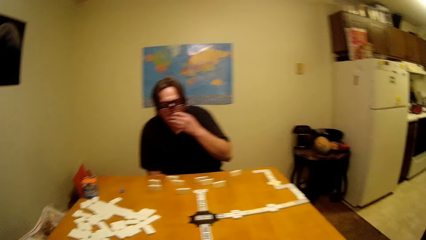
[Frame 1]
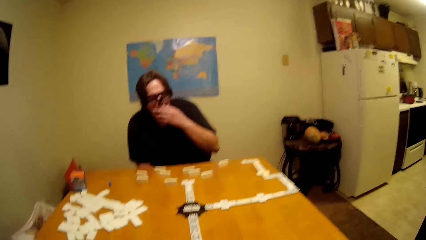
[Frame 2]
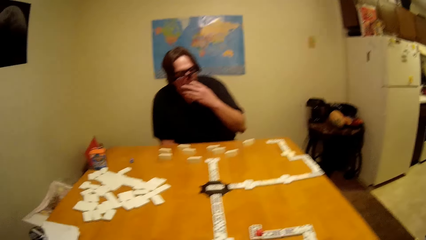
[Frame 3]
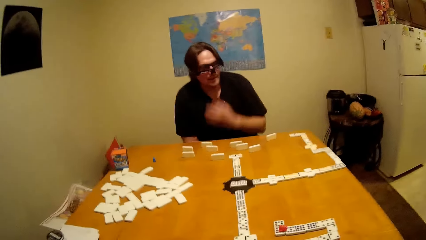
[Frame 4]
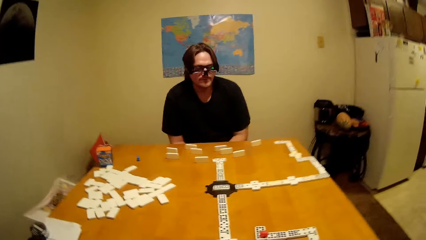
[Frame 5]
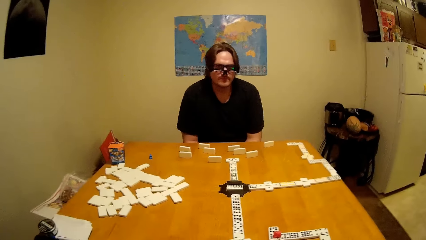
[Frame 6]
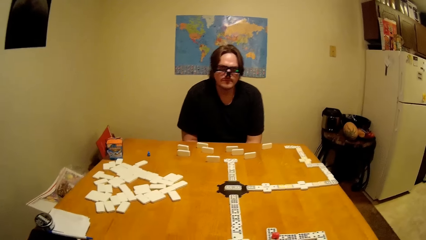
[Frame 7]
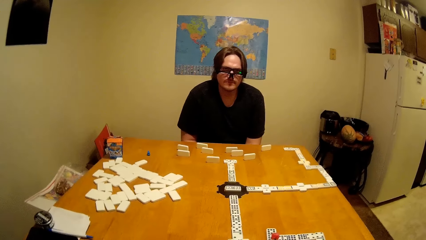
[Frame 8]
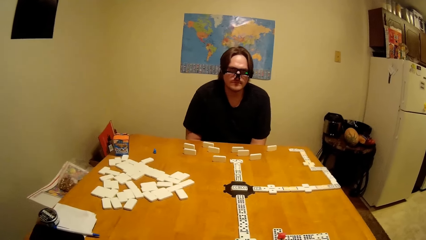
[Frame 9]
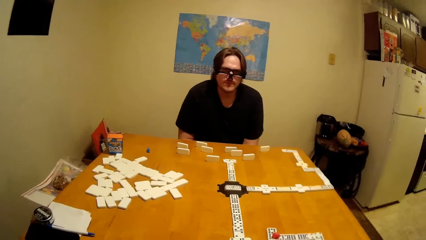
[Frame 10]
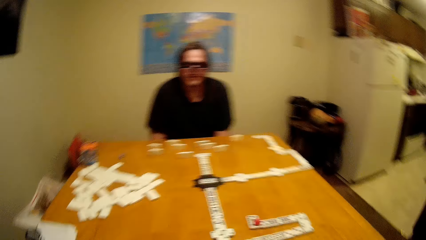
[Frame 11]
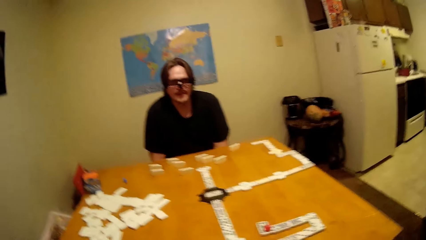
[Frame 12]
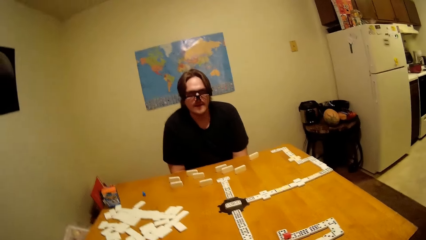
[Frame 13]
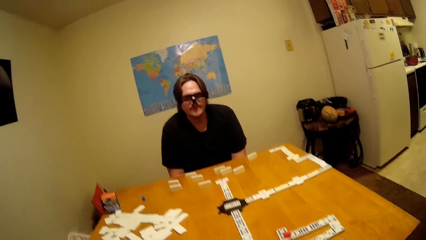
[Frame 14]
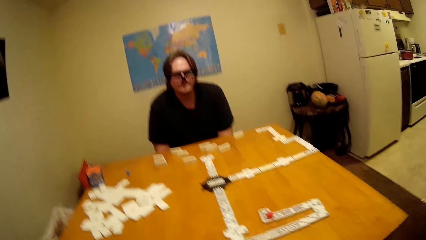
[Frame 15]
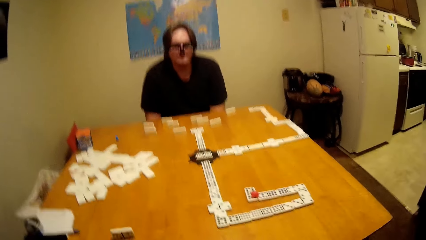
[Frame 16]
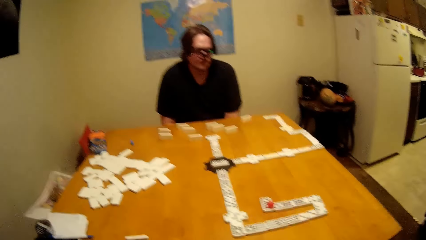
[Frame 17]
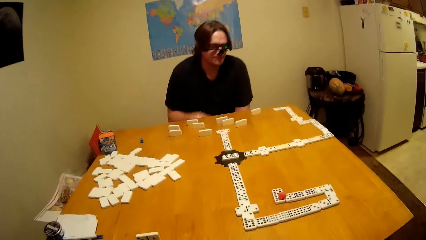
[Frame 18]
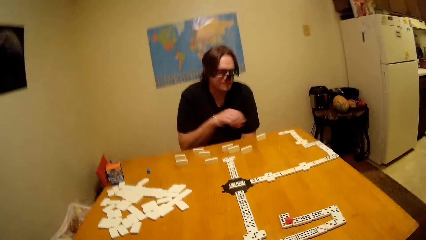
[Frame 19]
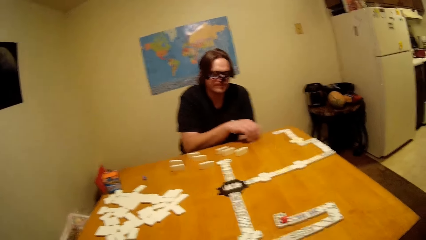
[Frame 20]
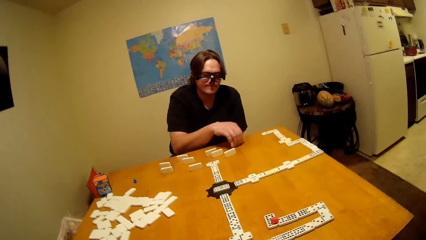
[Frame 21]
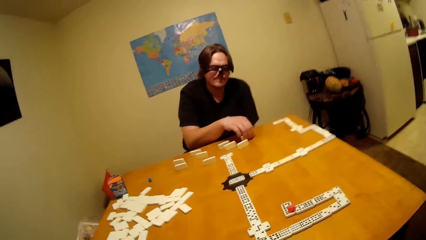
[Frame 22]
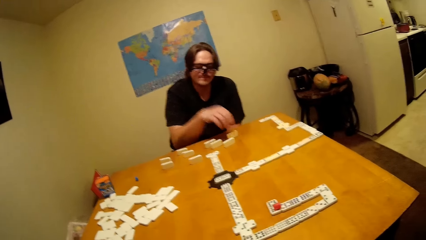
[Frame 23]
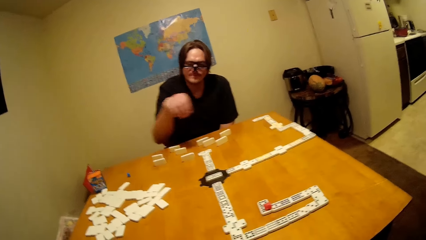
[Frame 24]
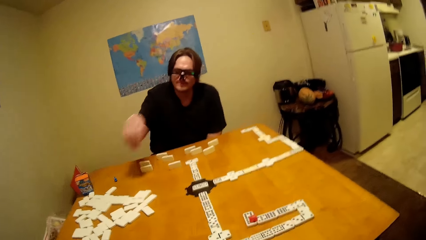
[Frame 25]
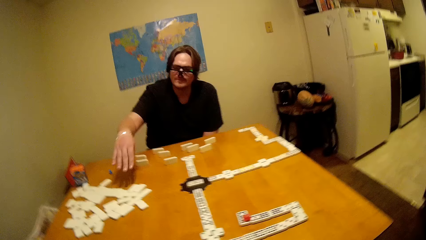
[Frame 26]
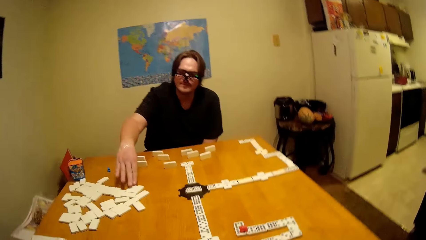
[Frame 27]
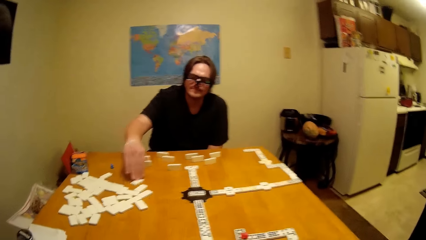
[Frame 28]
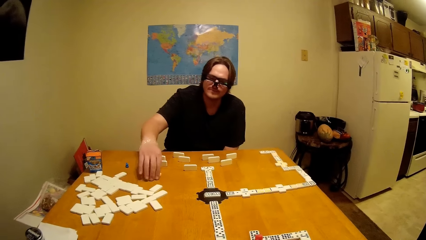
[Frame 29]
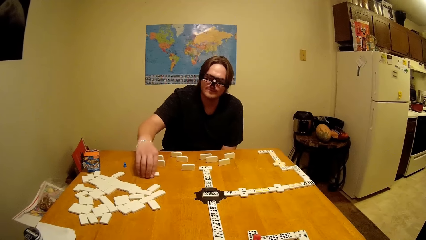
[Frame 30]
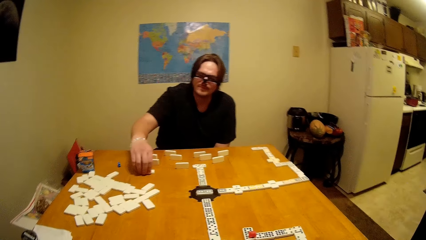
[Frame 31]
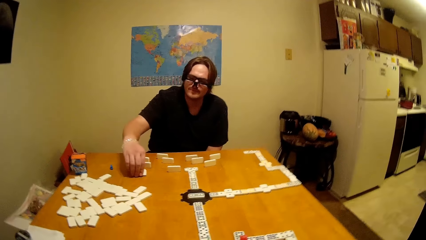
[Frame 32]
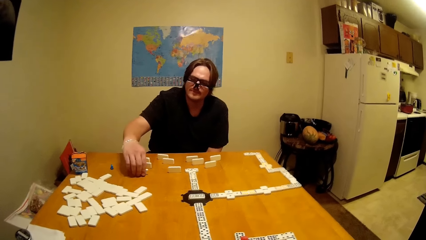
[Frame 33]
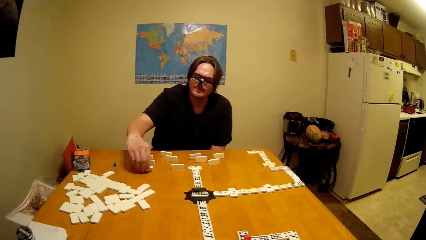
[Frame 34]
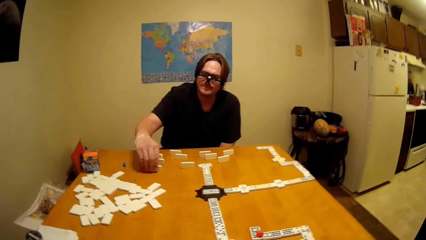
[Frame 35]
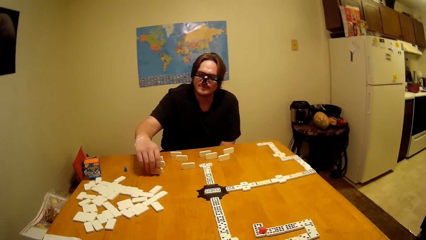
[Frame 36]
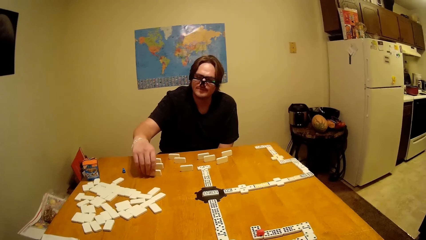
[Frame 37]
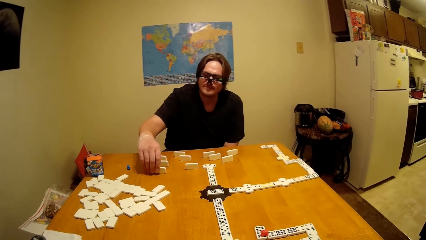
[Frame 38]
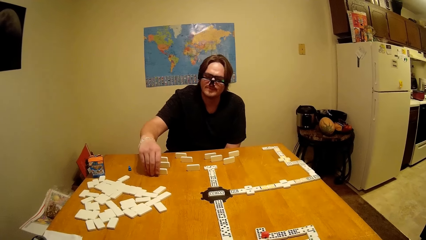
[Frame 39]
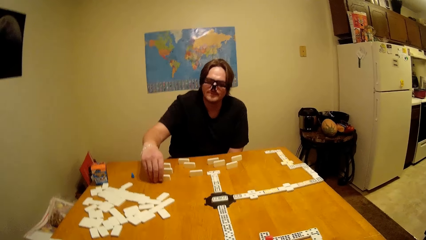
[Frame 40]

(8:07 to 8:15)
A man moves a dice on the table. He picks up a dice on the table.

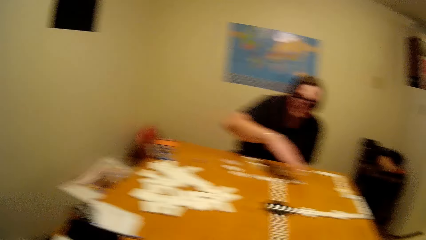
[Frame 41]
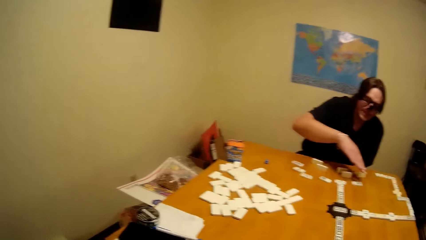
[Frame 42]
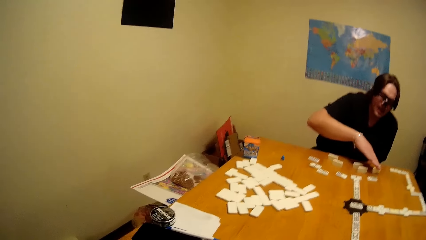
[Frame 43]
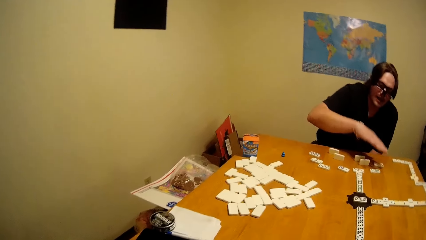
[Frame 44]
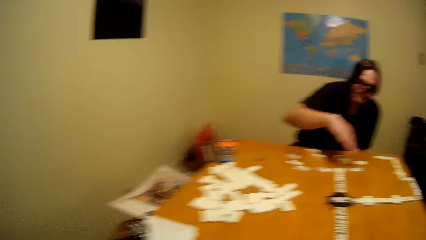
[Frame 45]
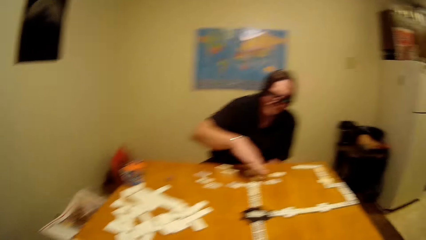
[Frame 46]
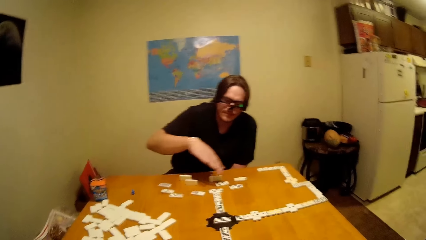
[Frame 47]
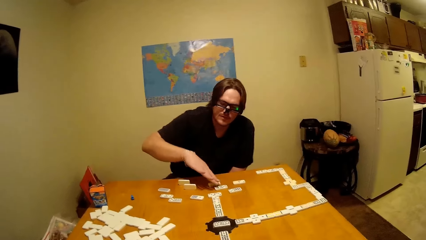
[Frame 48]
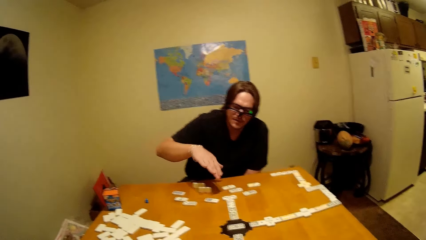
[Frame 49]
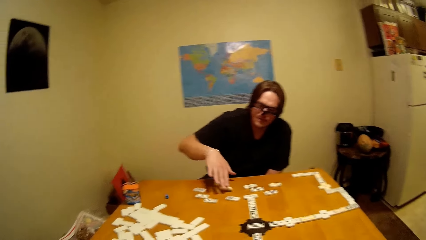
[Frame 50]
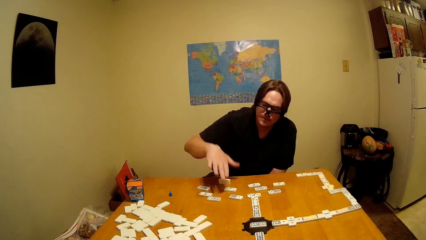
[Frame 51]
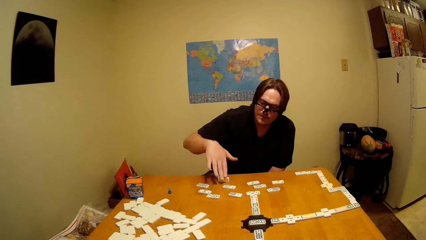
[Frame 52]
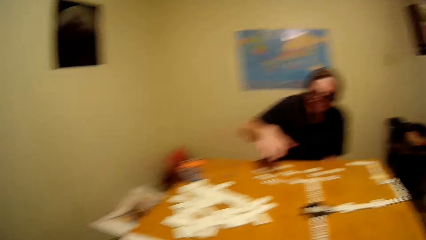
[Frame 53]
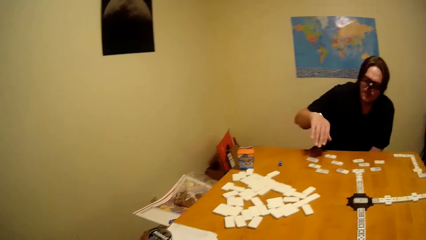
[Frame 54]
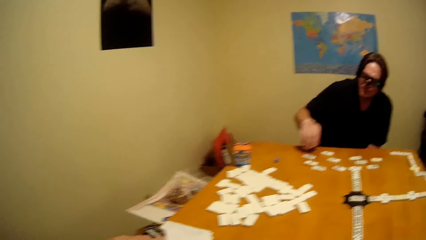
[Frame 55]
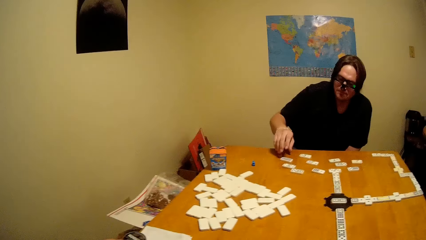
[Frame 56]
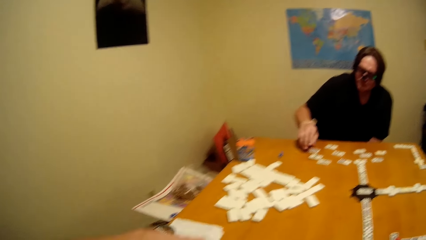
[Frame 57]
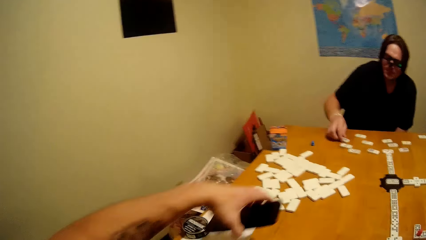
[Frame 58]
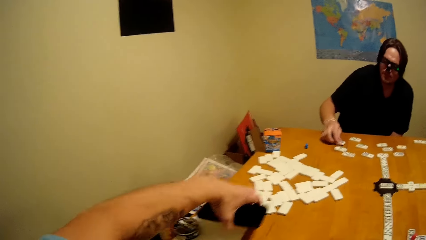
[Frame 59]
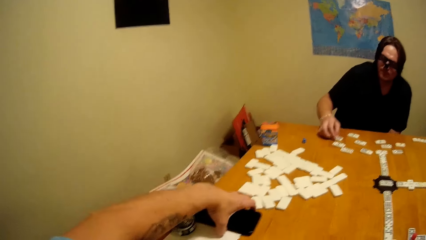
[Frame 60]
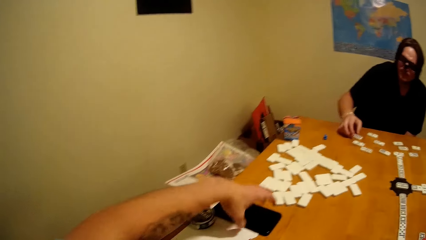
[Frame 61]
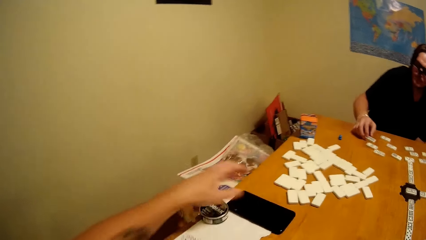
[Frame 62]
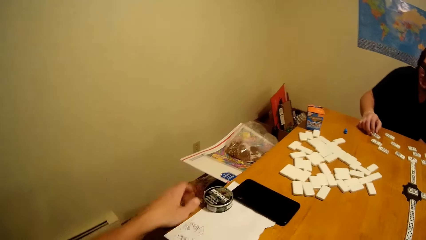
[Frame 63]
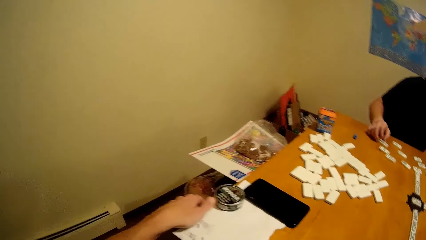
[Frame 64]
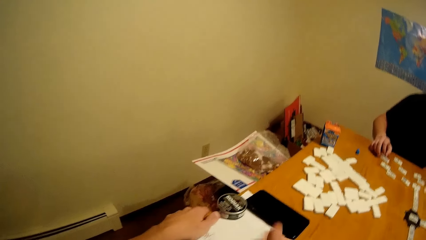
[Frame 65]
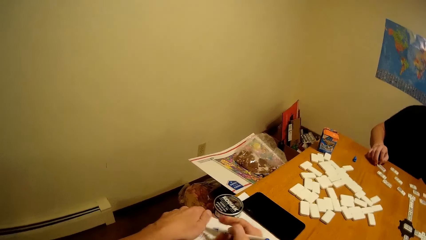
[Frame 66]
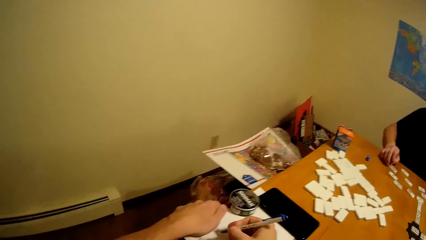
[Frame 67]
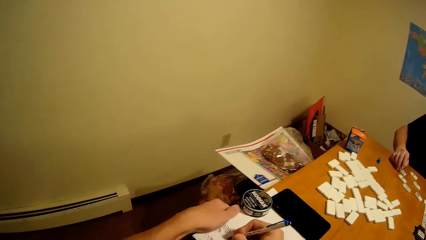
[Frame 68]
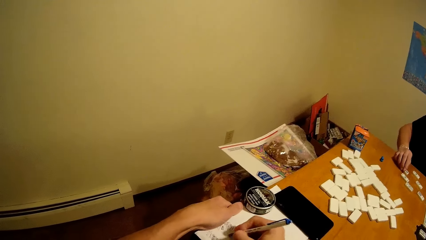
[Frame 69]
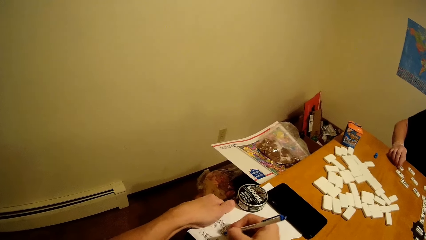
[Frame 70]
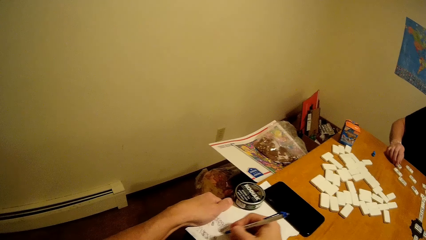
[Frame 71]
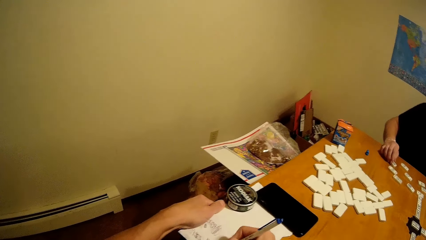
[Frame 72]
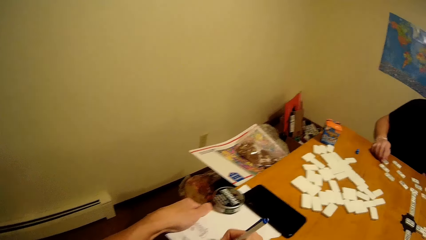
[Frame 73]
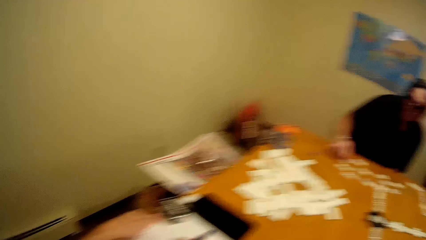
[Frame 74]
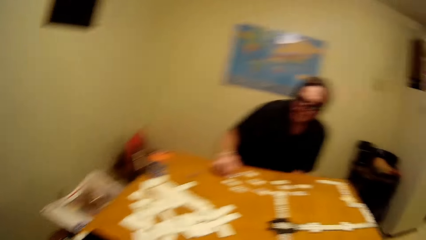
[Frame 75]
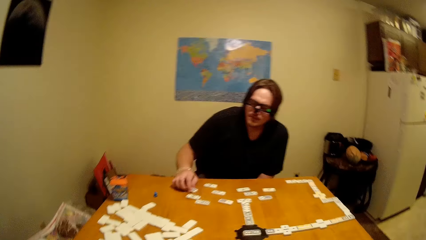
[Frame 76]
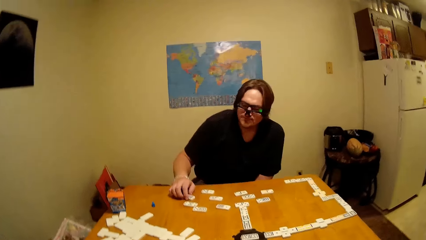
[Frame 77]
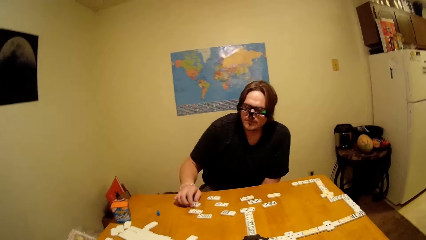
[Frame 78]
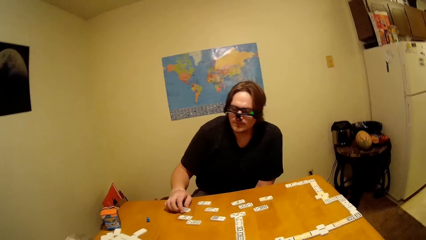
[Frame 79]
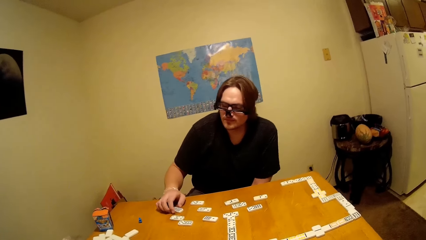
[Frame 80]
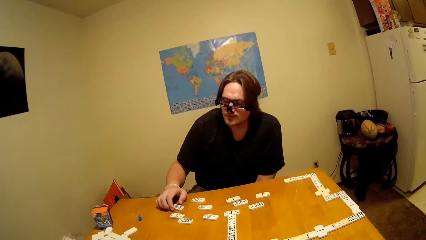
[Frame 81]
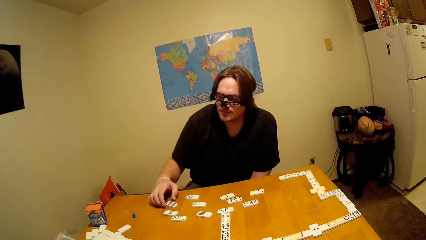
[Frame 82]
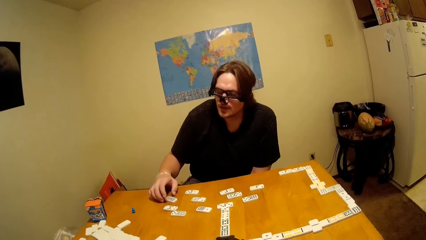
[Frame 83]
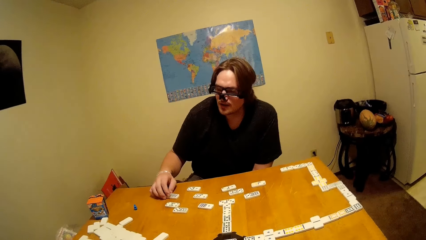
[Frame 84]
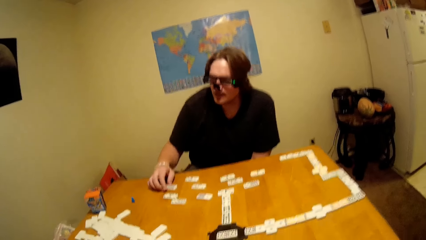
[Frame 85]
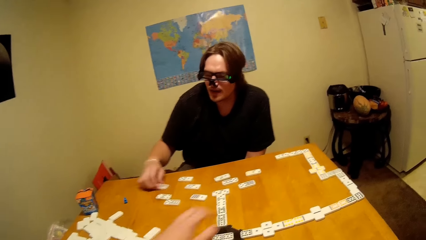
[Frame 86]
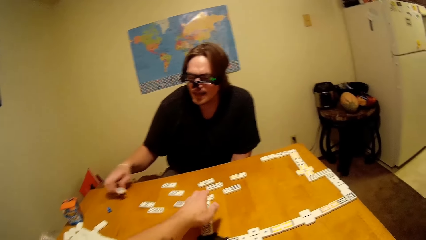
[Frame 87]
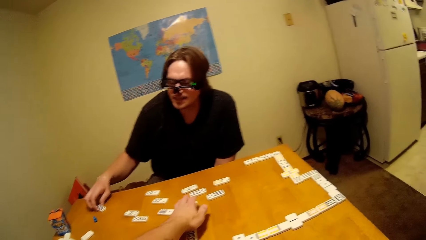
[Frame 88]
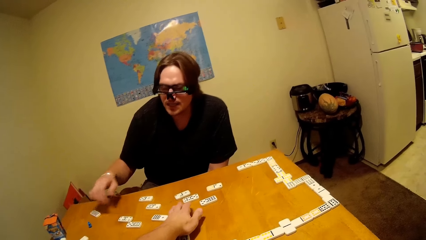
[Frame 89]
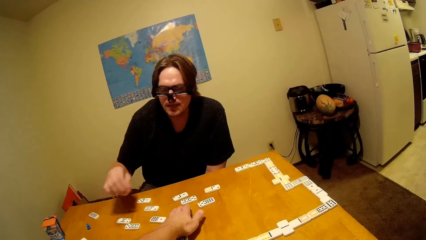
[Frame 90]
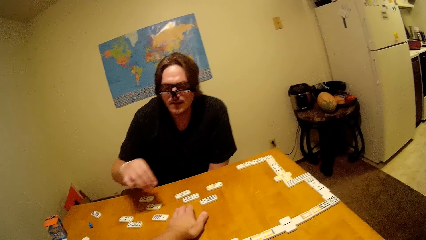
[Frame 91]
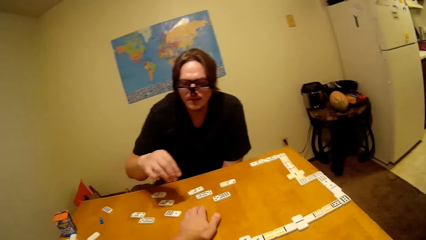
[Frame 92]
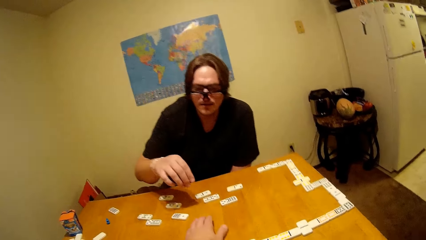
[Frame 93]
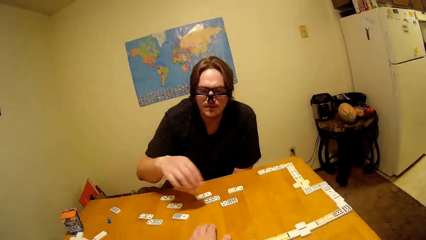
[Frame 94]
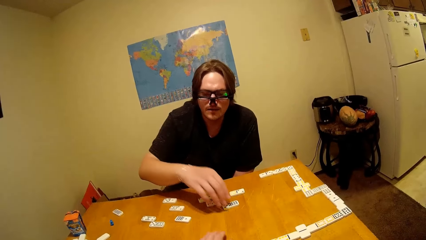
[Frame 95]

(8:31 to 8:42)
A man moves dice on the table. He moves dice on the table again. The camera wearer places a phone on the table. They pick up a pen on the table. They scribble on a piece of paper. The man touches a dice on the table. The camera wearer places a dice on the table.
